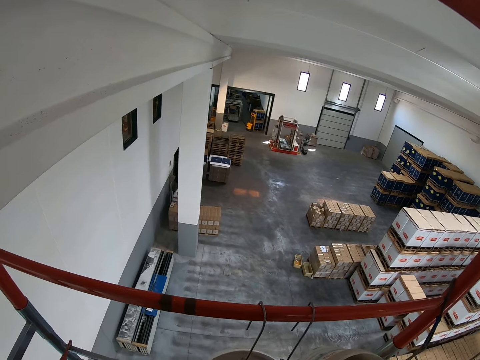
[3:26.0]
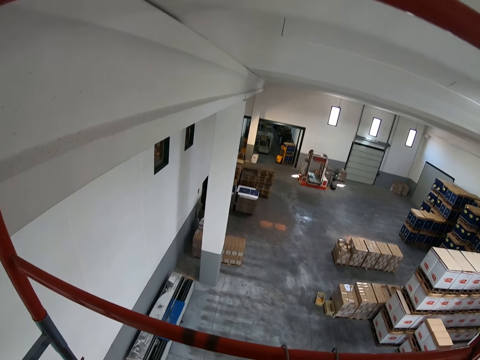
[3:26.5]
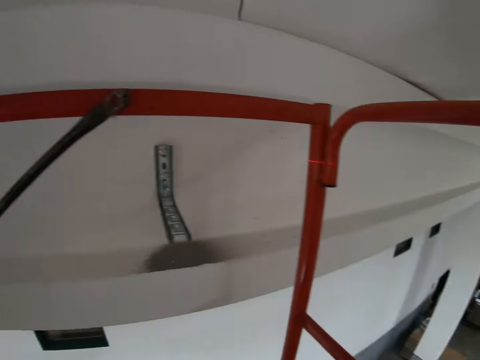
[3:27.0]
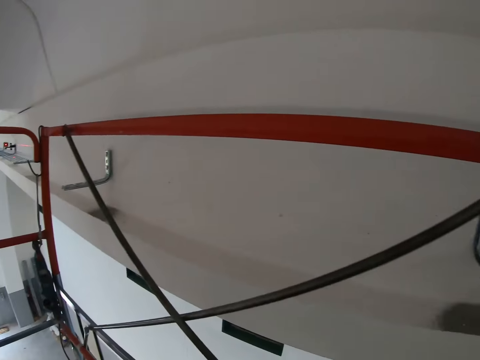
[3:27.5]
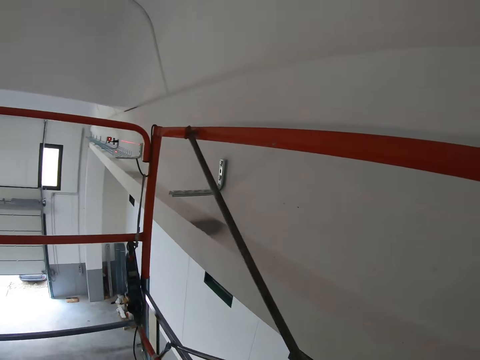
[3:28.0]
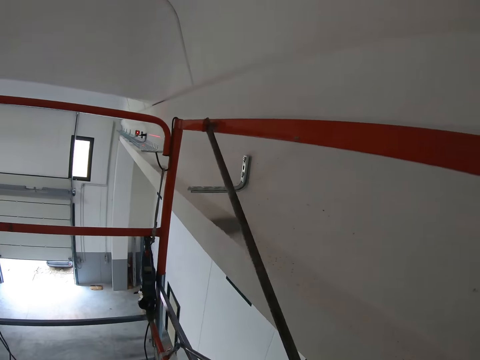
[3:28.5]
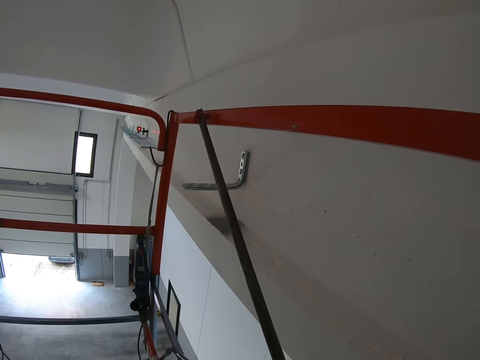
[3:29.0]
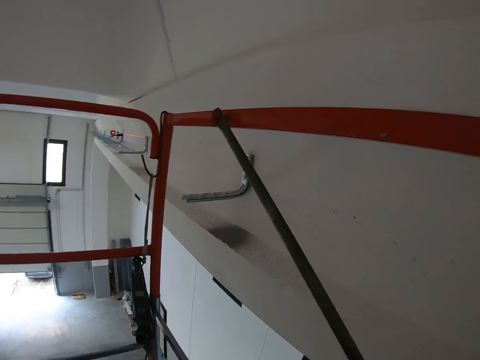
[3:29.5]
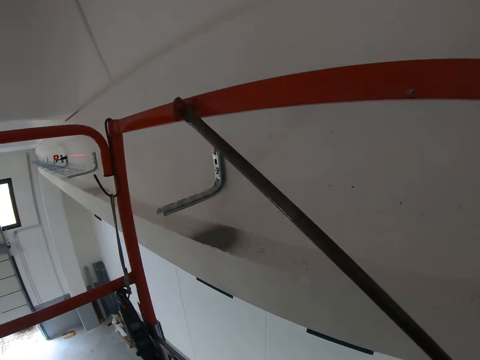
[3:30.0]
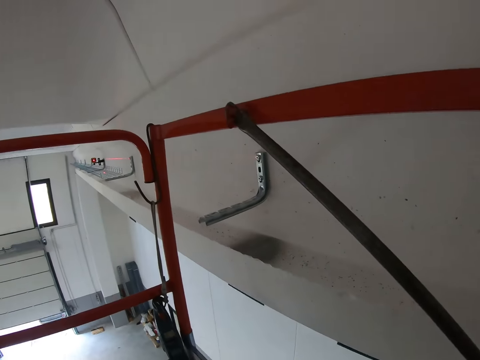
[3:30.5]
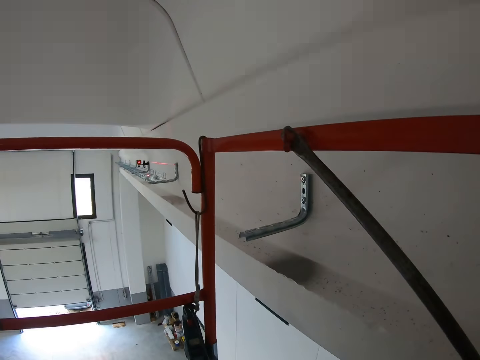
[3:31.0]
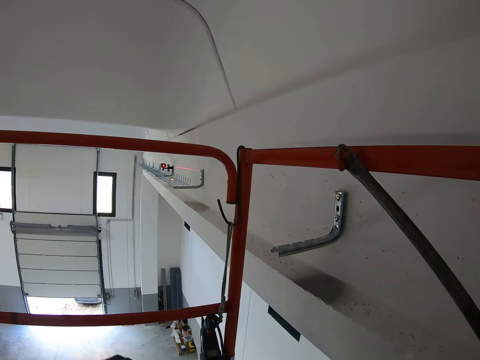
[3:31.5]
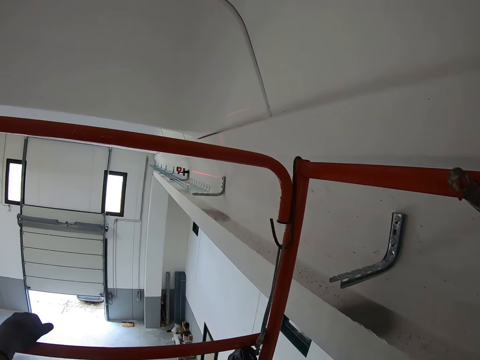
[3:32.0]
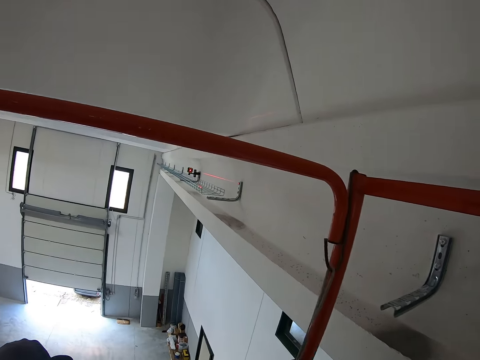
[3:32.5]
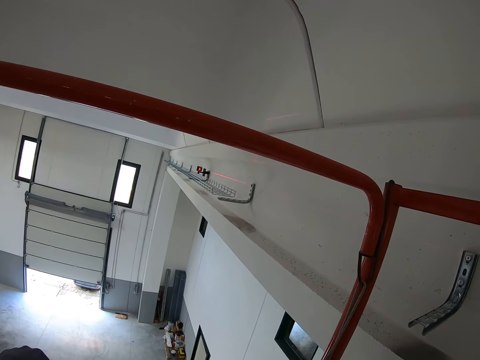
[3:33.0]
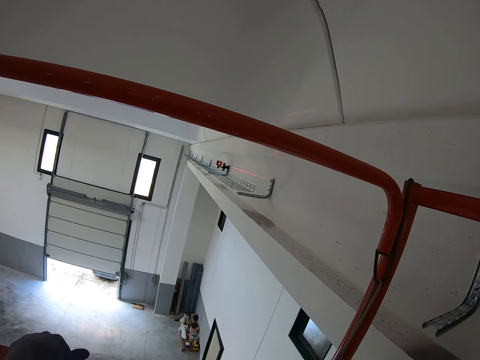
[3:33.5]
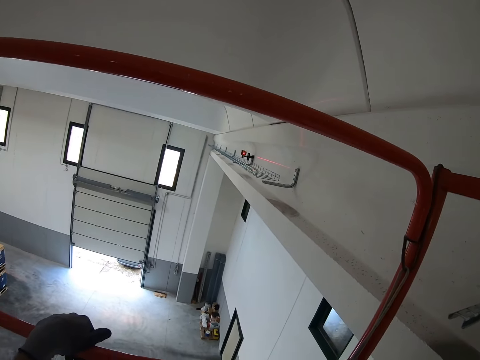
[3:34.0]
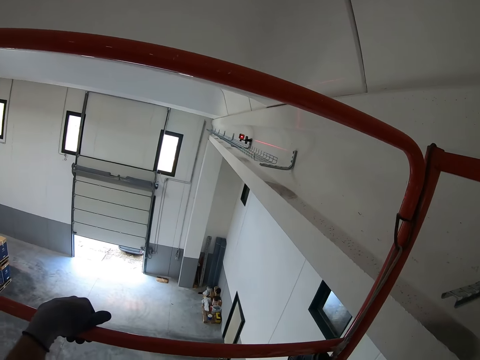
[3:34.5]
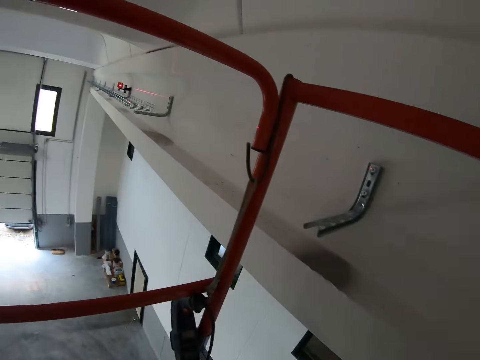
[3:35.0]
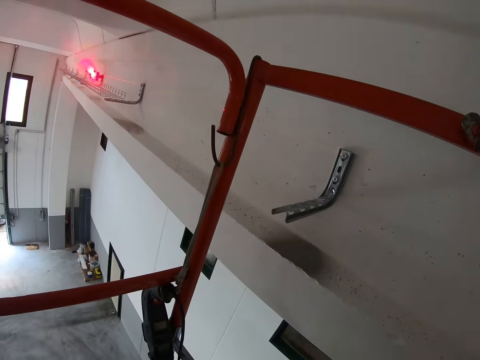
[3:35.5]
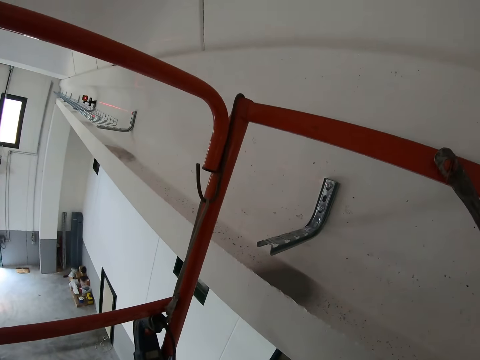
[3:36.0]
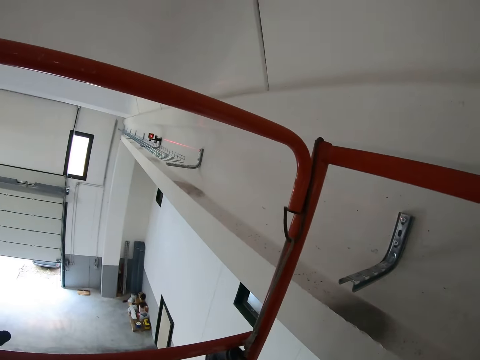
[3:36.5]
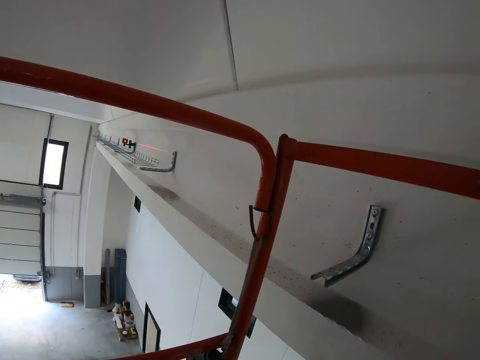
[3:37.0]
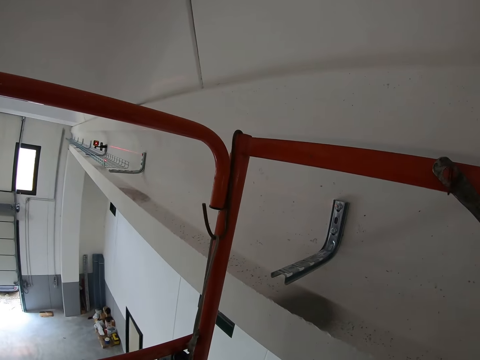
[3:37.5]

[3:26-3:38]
The camera wearer turns left. They walk left in the room. They look down.

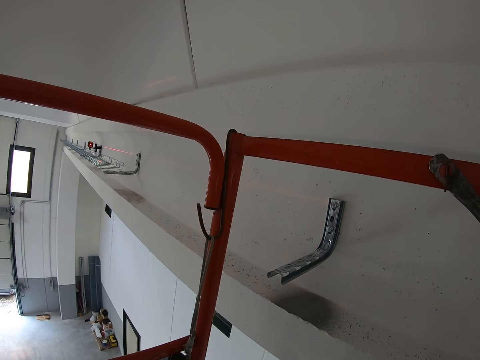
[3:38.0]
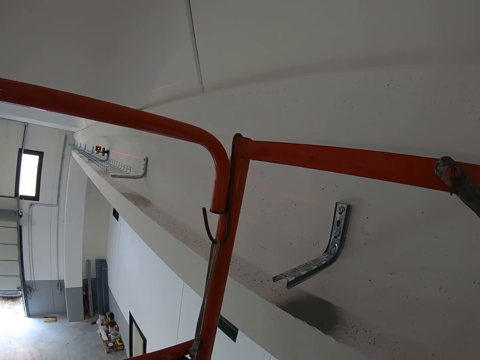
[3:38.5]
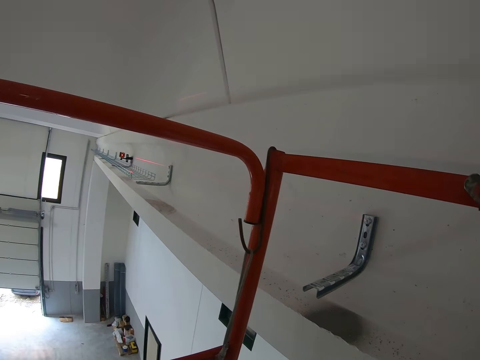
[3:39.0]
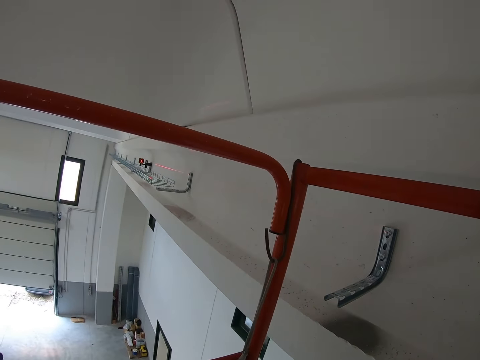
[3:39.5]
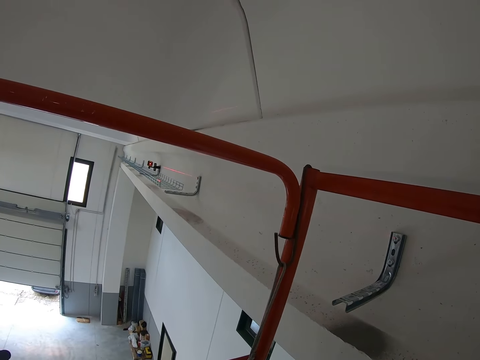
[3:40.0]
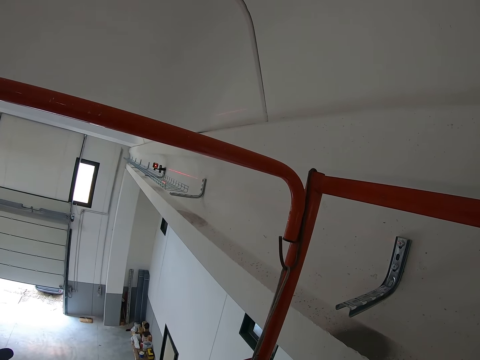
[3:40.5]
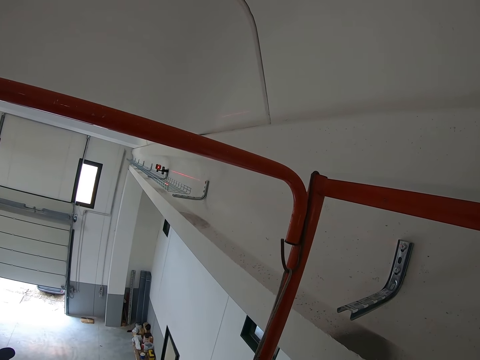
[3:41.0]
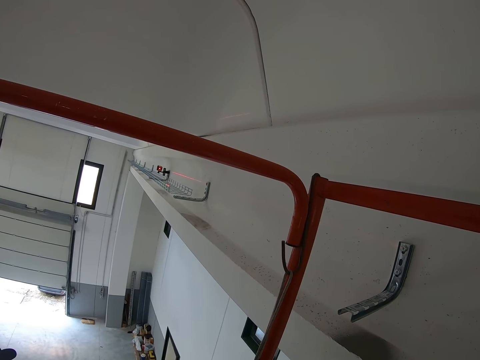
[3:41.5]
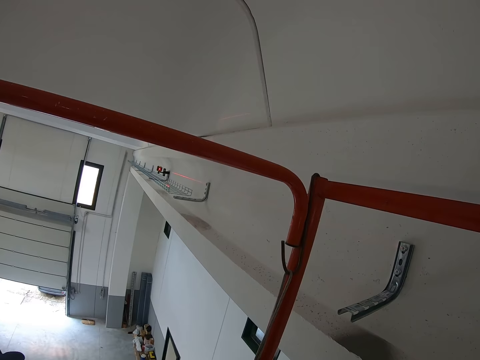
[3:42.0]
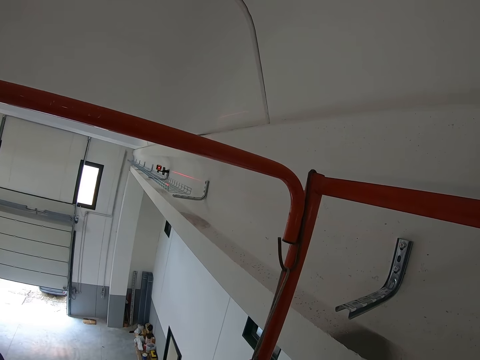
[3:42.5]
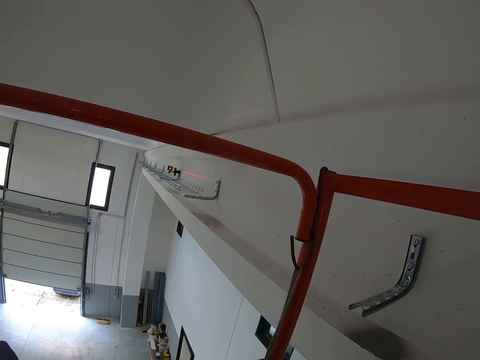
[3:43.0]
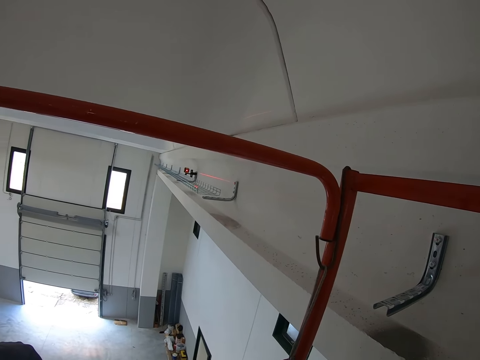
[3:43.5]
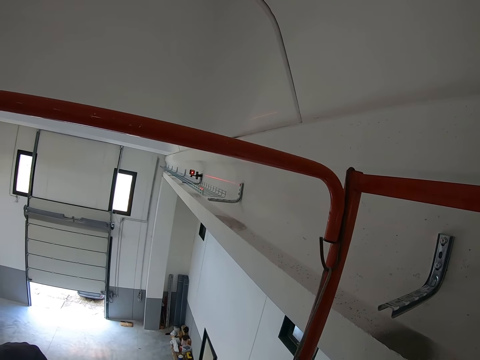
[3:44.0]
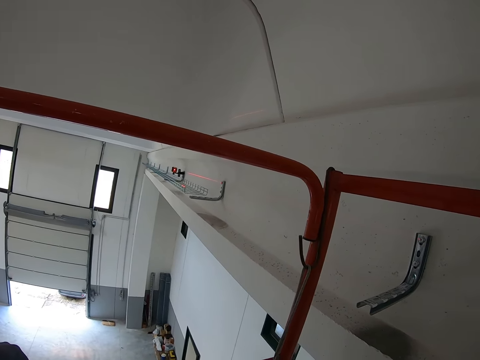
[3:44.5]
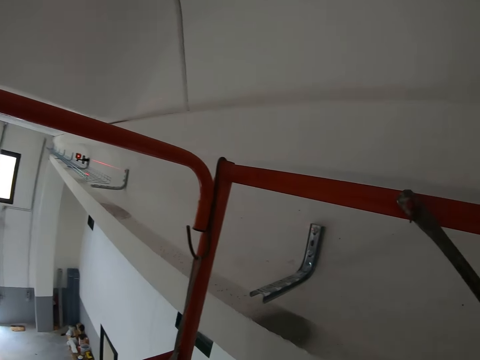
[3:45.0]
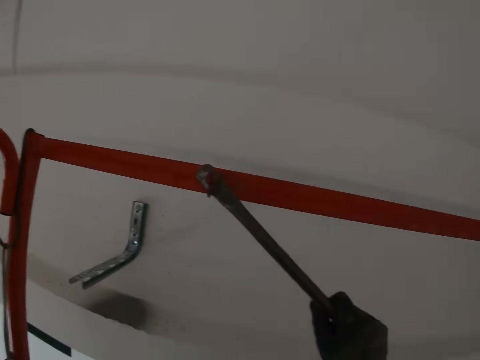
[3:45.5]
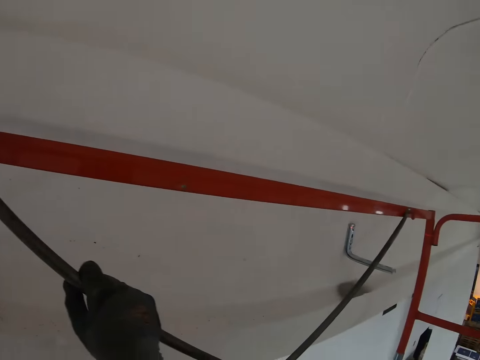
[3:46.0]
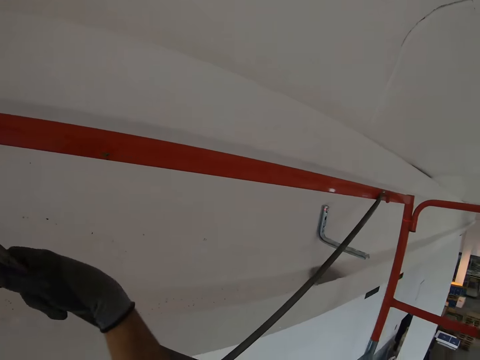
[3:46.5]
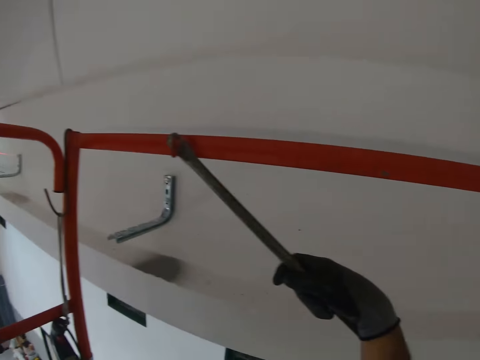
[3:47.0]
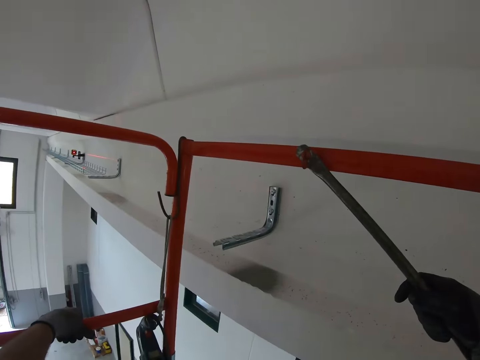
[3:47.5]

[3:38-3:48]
The camera wearer looks forward. They hold a steel rod.

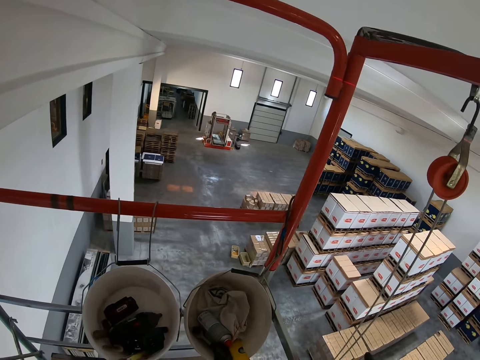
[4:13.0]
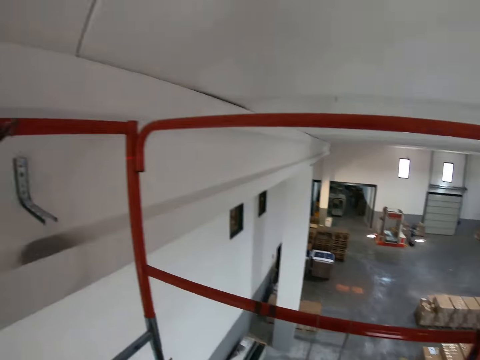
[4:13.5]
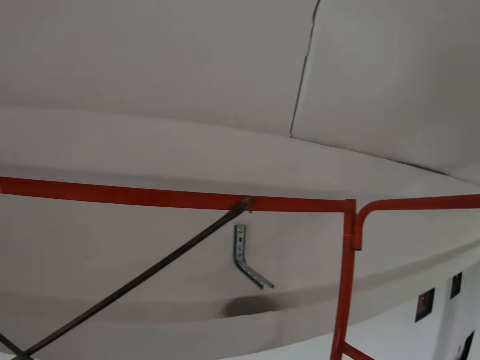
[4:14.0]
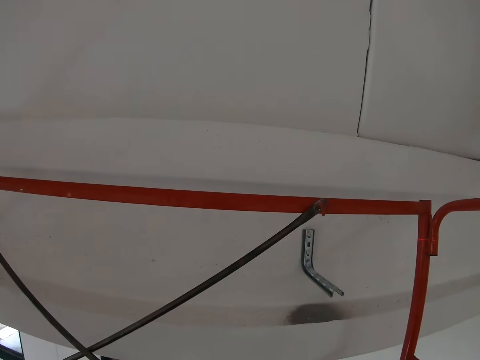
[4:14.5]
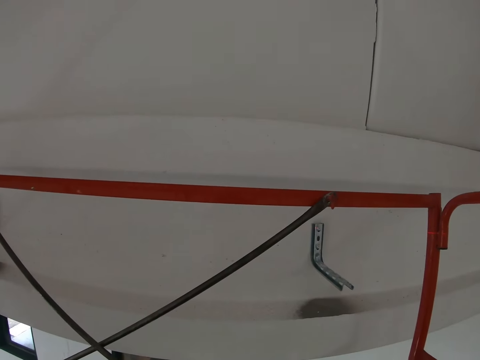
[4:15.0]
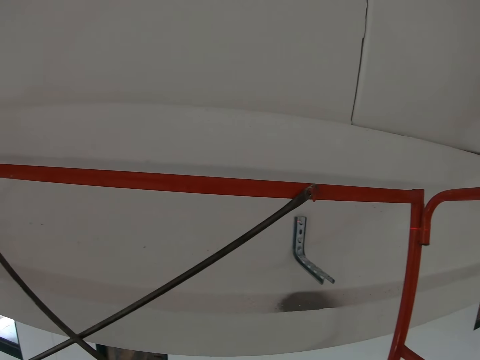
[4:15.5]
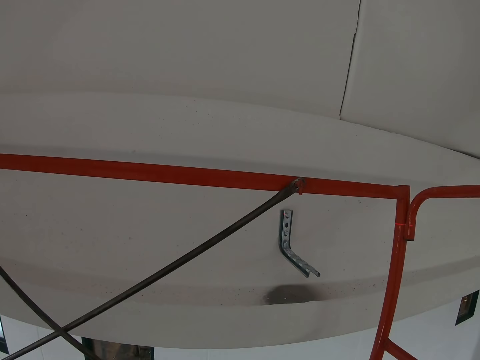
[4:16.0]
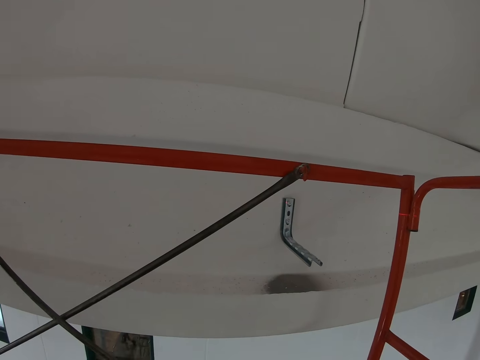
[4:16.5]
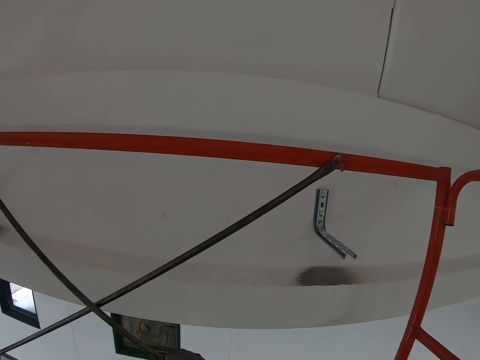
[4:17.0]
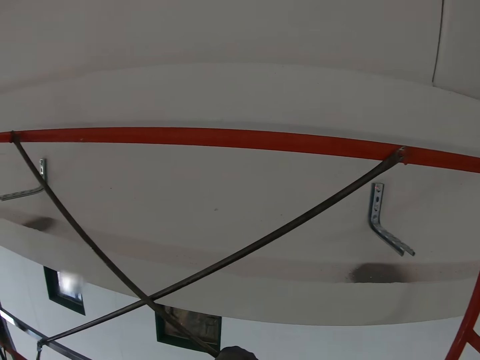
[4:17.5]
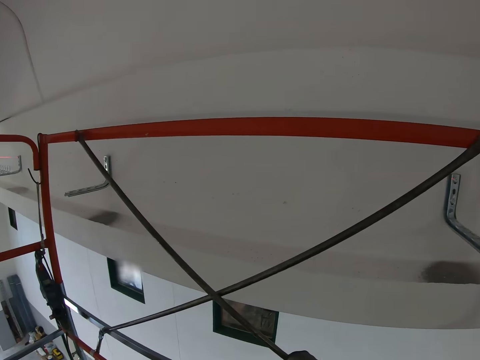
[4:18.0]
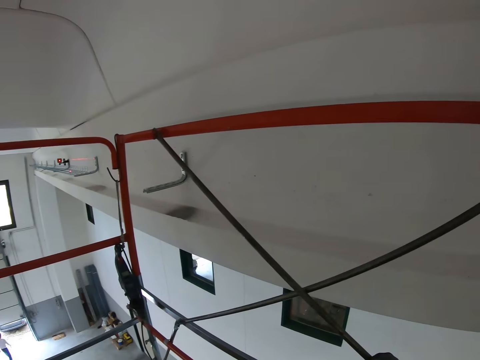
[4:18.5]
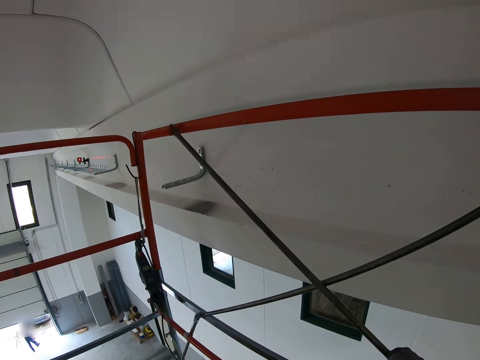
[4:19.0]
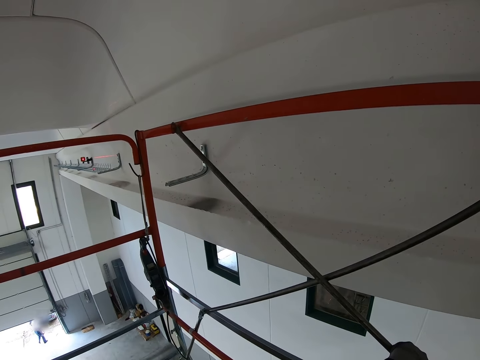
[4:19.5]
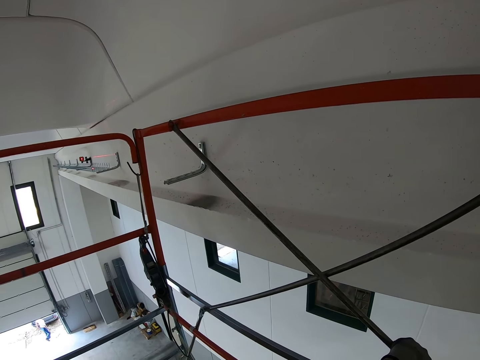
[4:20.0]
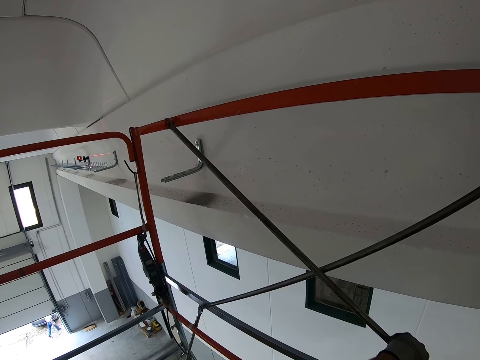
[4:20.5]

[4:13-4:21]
The camera wearer looks forward. They look left.
